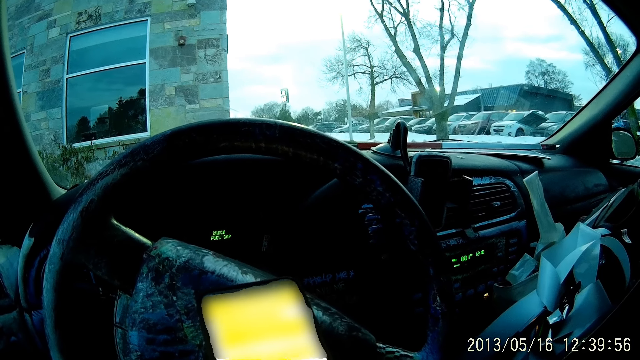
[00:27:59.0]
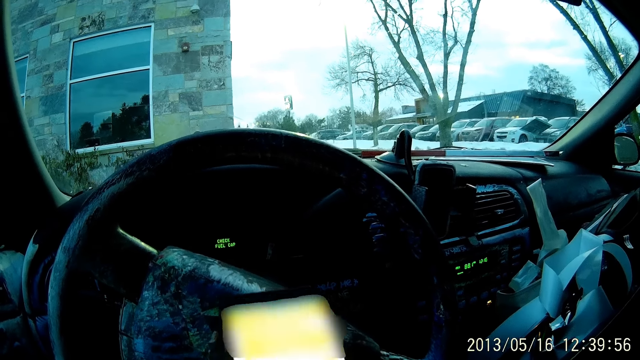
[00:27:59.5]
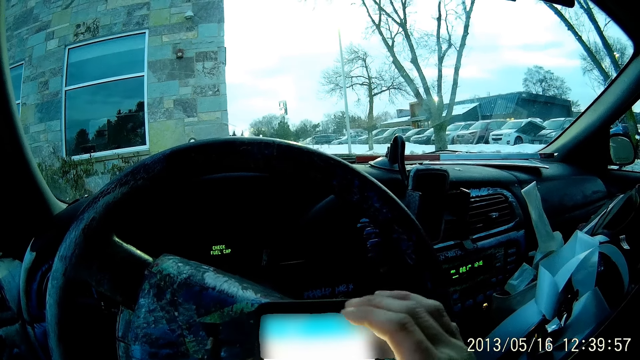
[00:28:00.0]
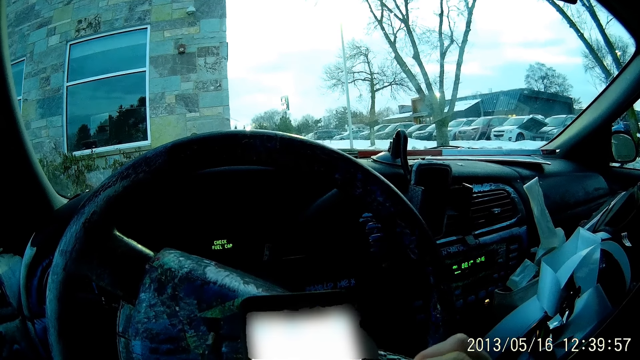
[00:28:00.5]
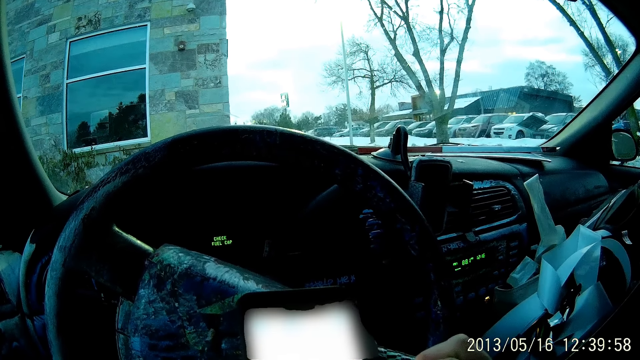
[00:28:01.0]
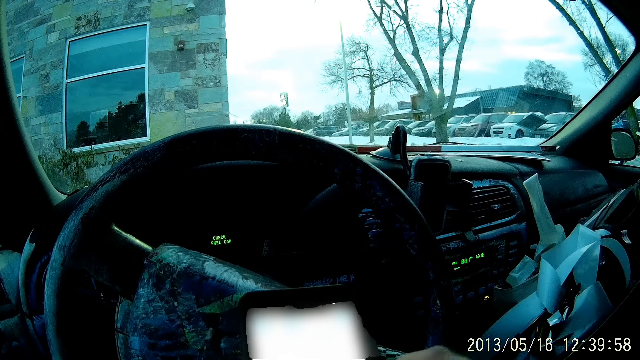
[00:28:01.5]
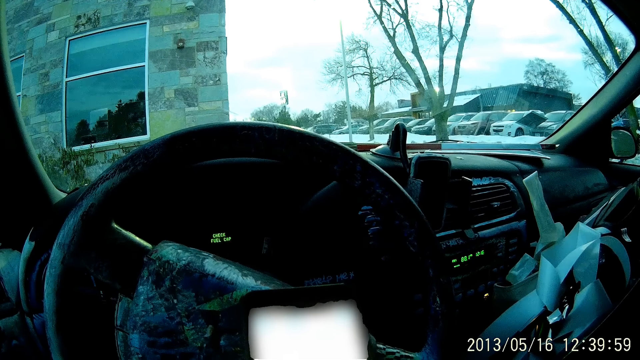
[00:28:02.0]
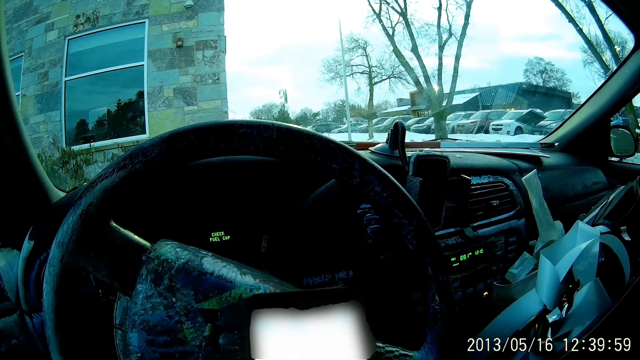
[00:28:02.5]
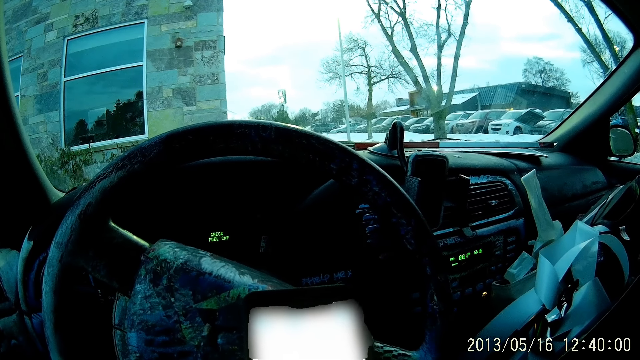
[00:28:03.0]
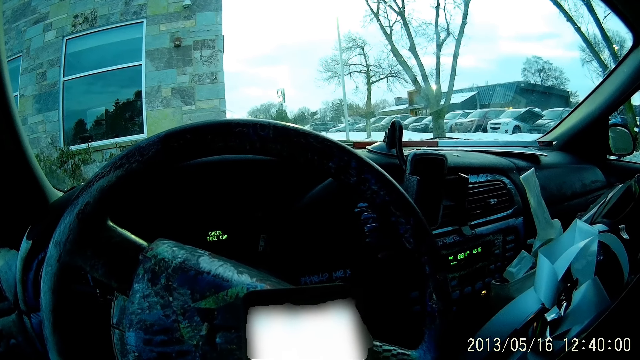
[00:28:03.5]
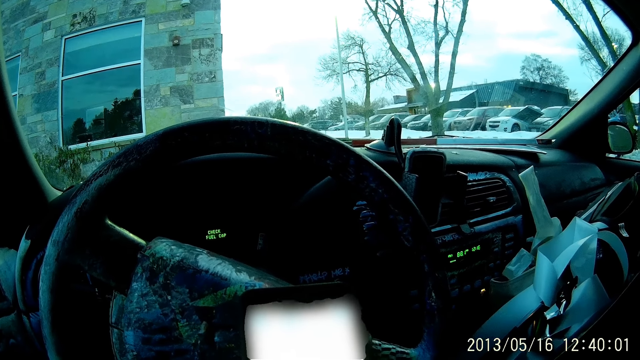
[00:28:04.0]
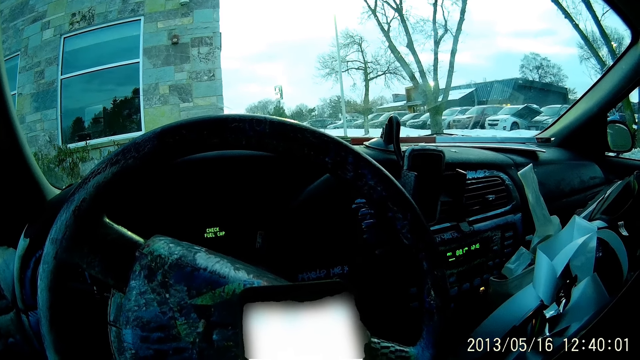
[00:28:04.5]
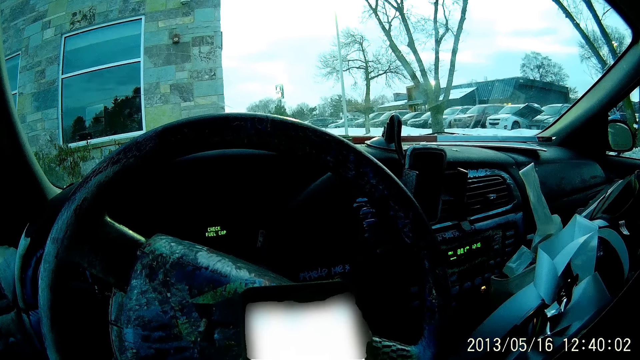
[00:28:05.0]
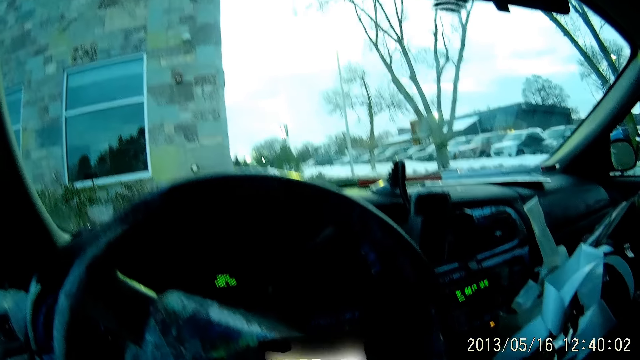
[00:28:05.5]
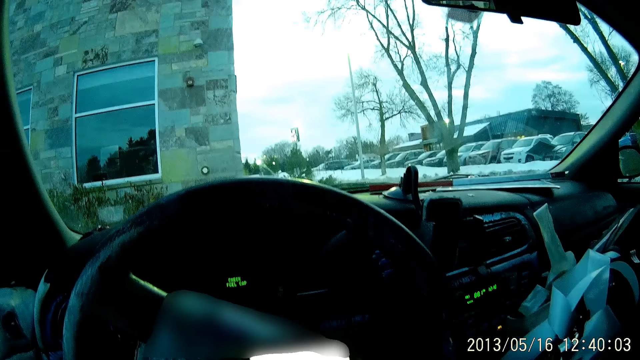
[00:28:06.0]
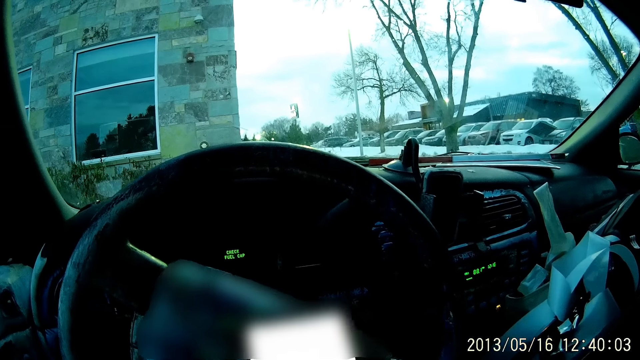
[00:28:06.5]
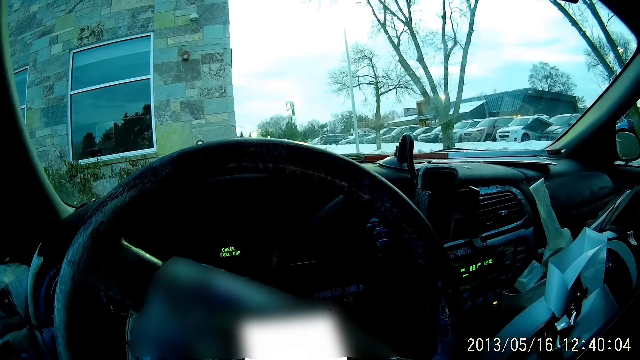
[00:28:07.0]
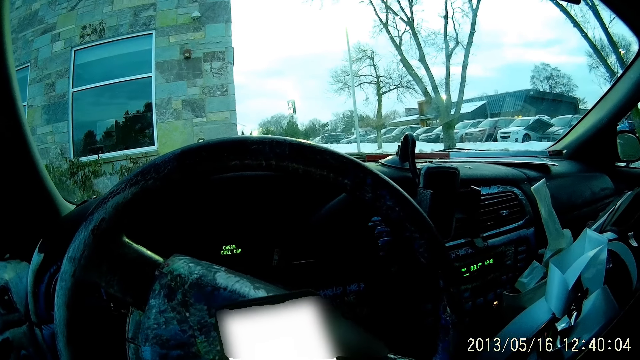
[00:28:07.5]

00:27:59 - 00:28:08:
The camera wearer scrolls the phone.

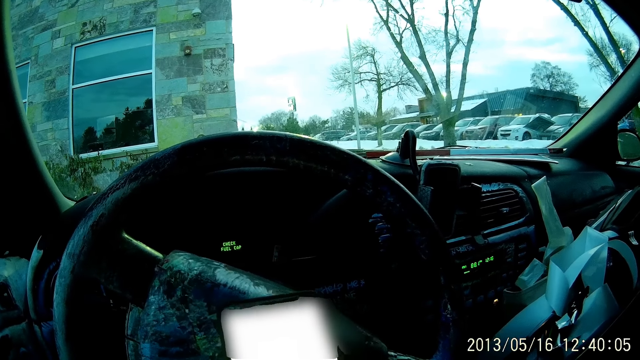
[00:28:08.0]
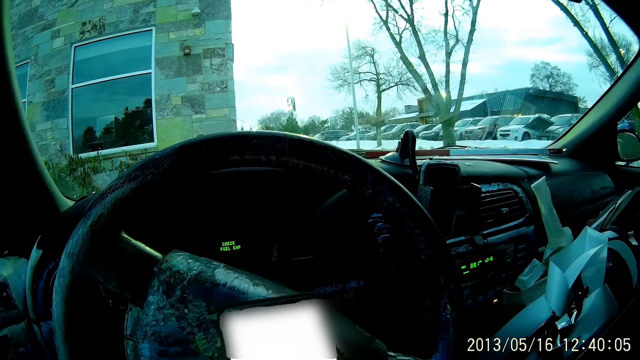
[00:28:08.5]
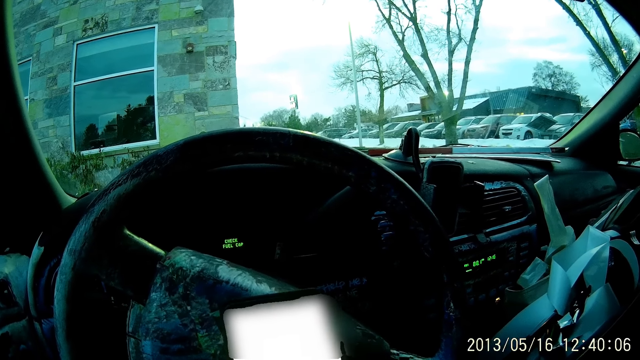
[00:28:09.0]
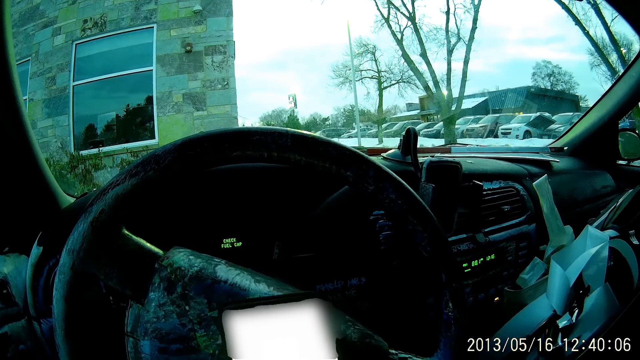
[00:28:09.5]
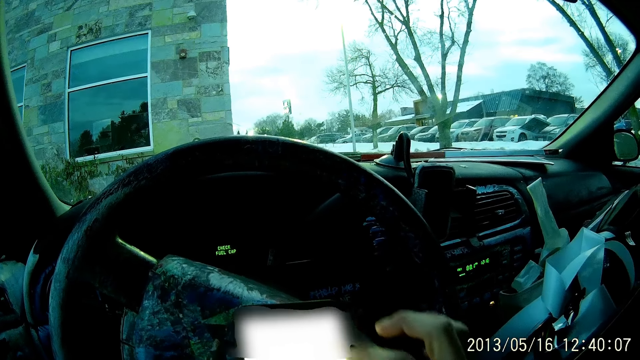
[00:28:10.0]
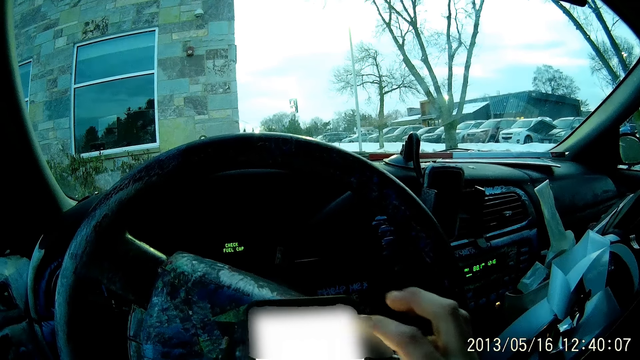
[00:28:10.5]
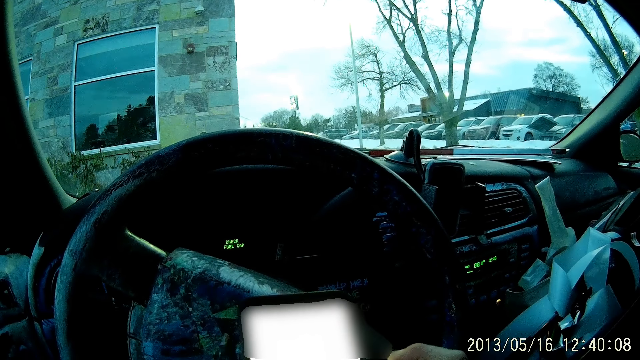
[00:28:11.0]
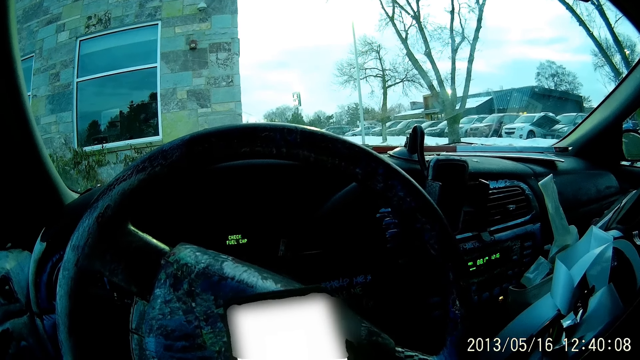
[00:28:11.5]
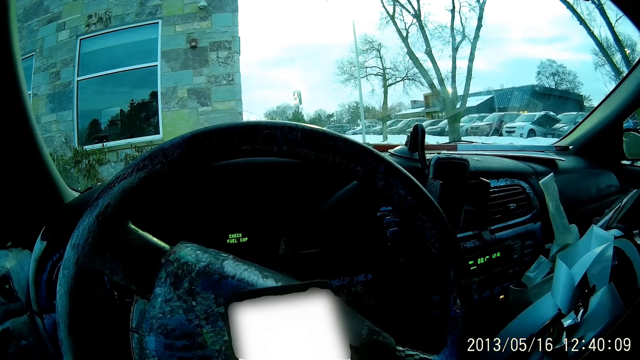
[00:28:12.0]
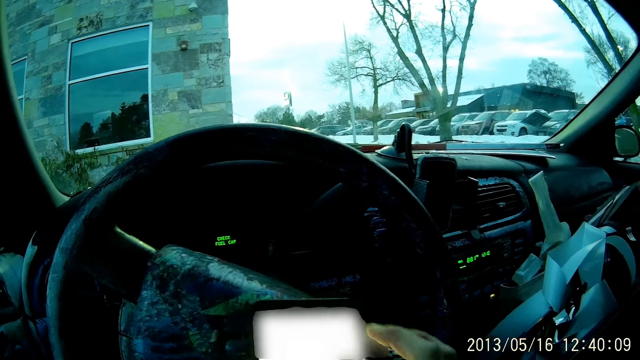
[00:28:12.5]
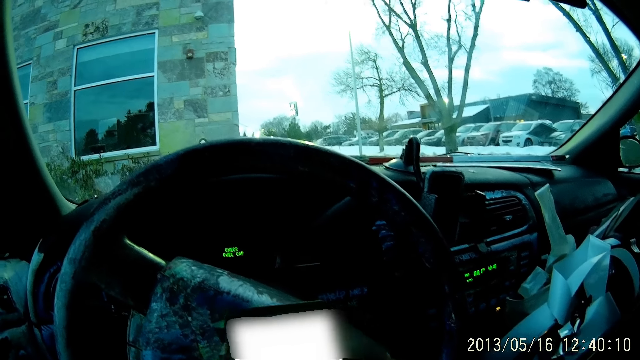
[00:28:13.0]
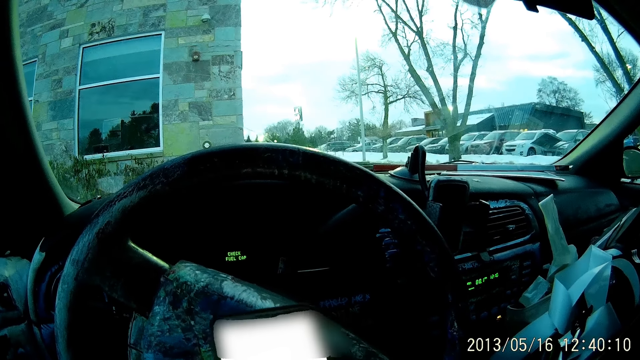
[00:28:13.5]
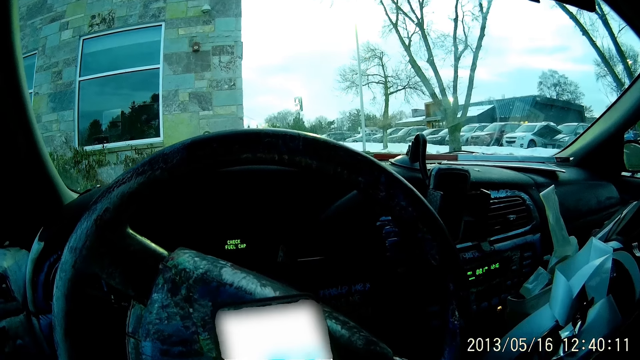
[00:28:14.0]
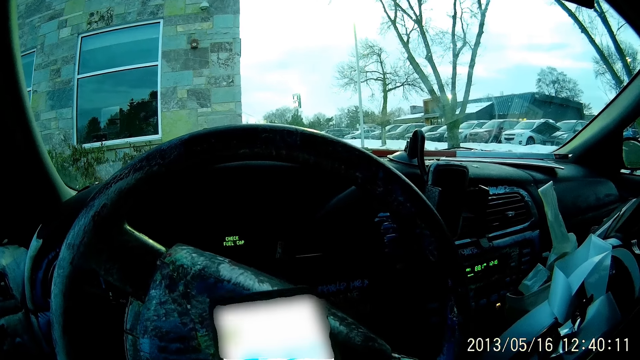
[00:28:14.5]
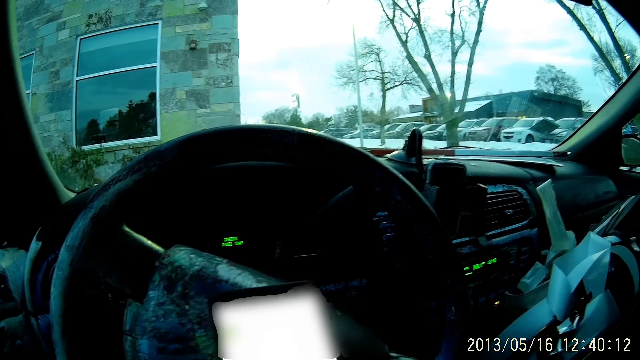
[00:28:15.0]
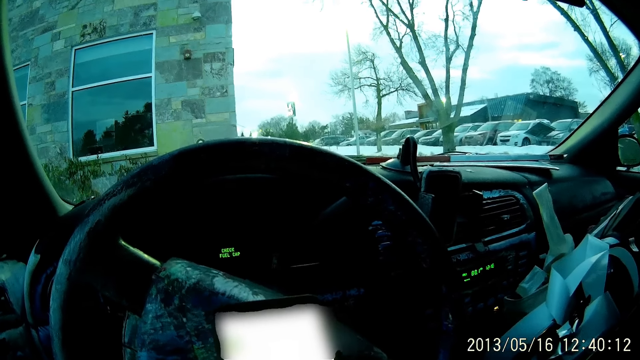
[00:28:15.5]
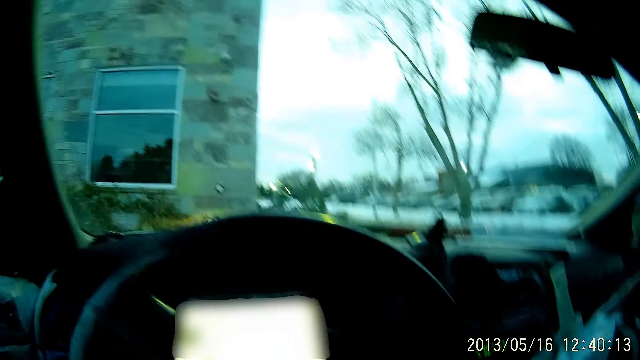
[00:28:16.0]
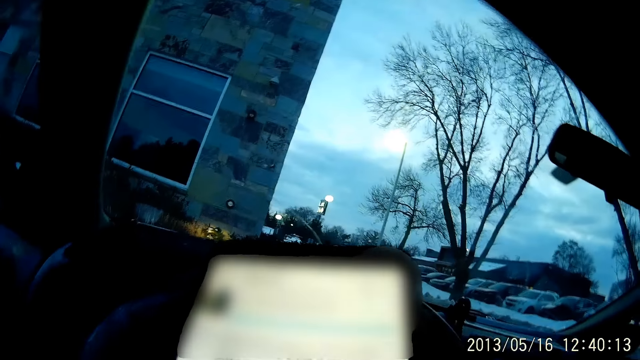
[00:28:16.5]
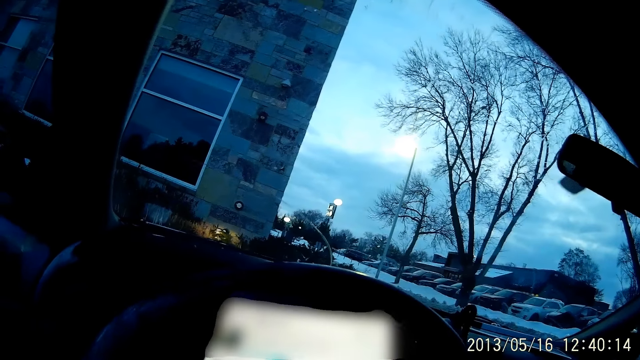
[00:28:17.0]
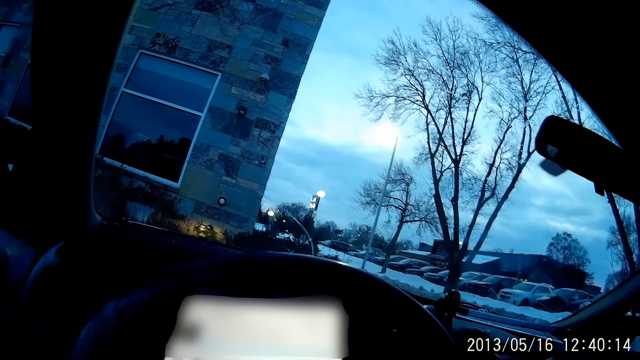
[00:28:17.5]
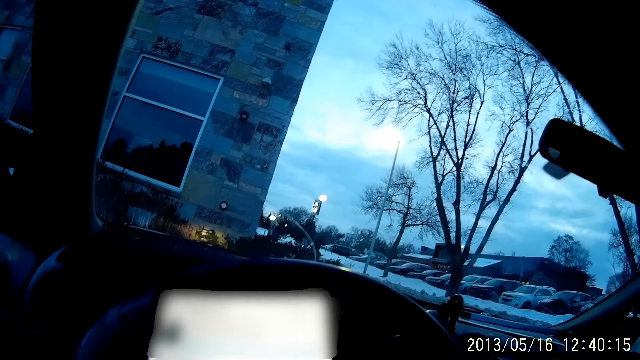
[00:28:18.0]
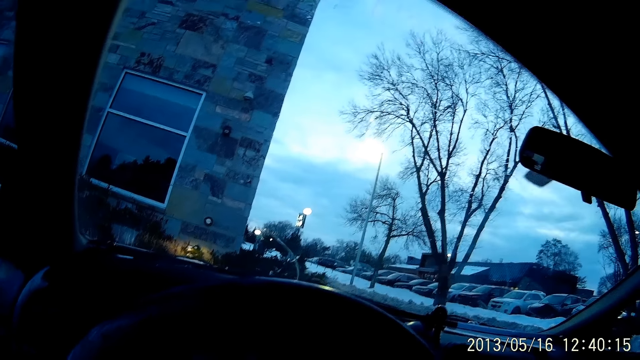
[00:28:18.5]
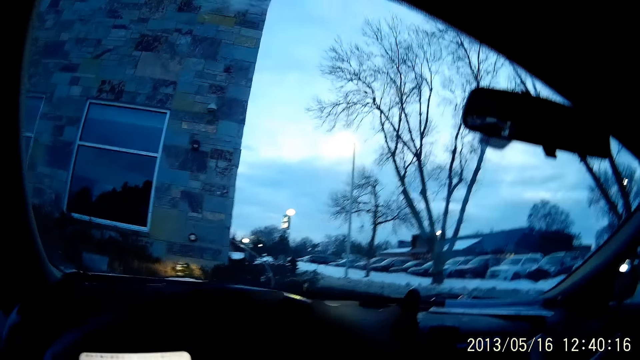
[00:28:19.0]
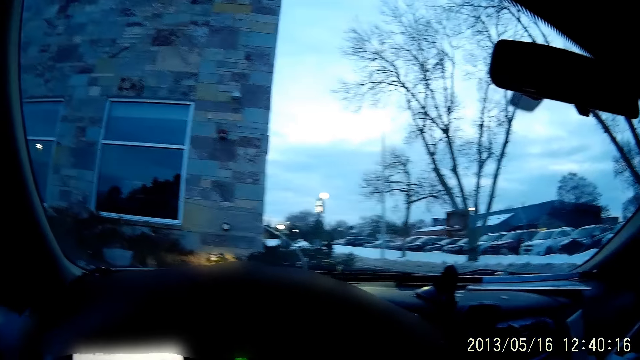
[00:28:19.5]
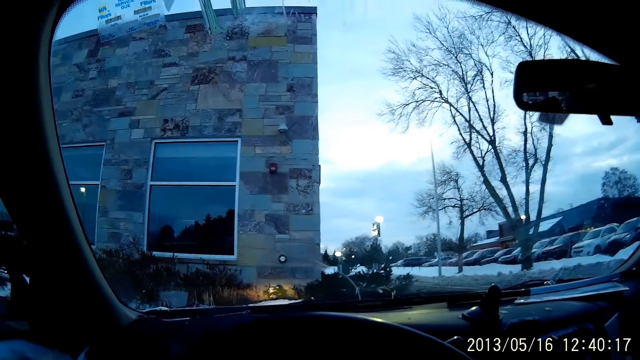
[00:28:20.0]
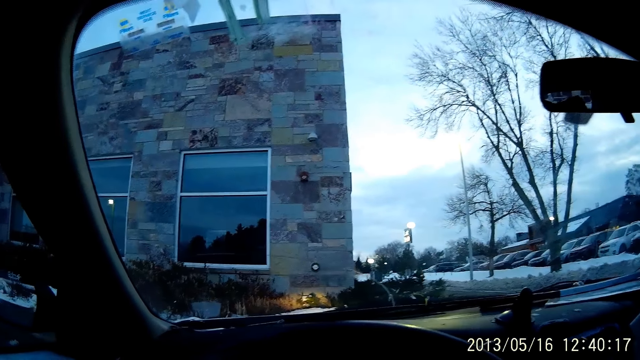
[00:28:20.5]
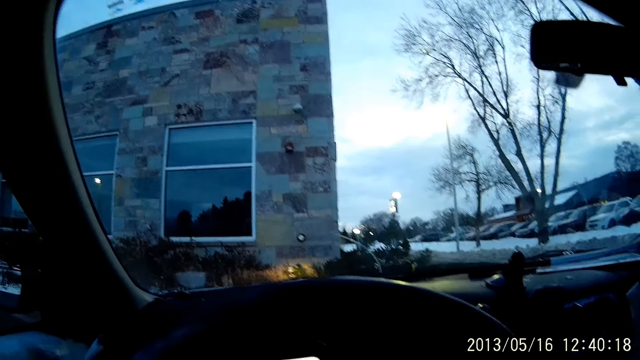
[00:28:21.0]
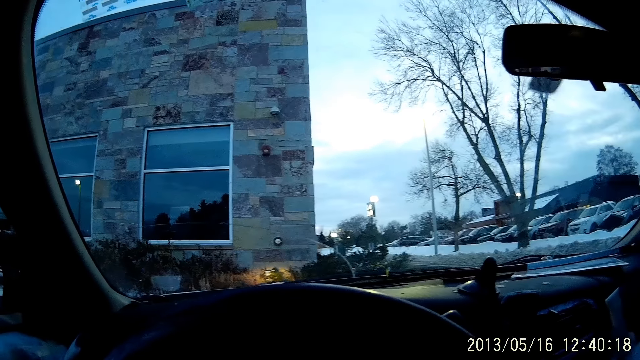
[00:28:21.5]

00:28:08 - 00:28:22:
The camera wearer presses the phone. They lift the phone. They put the phone down. They use the phone.
